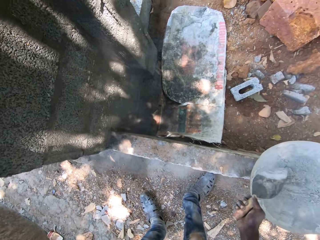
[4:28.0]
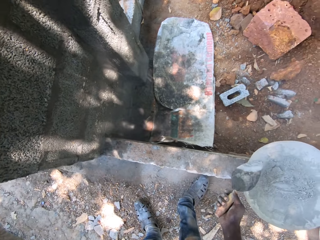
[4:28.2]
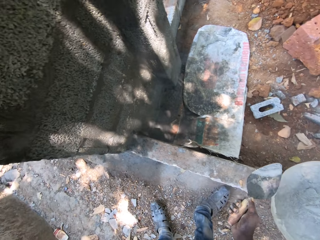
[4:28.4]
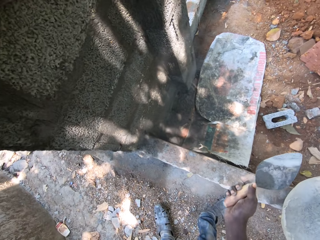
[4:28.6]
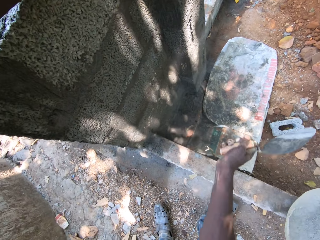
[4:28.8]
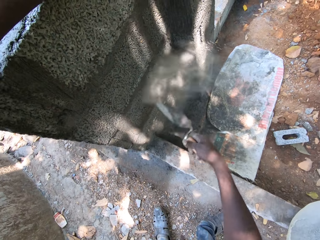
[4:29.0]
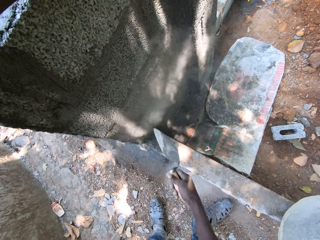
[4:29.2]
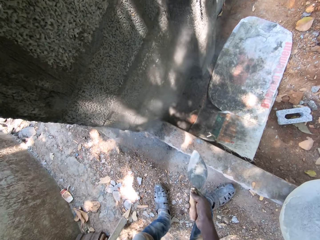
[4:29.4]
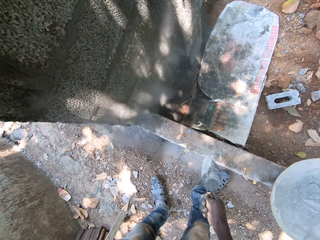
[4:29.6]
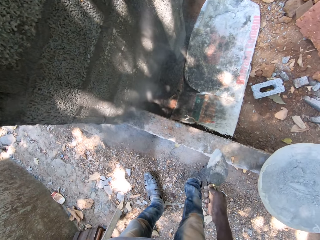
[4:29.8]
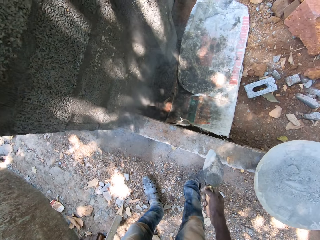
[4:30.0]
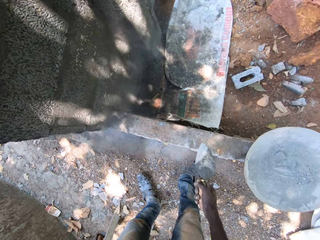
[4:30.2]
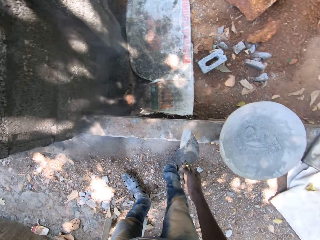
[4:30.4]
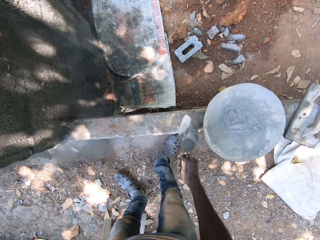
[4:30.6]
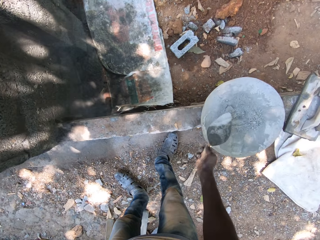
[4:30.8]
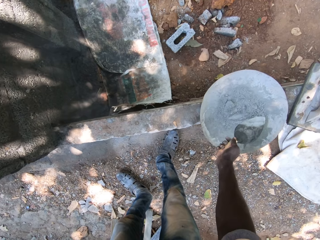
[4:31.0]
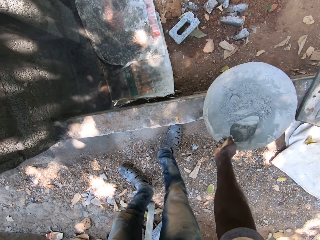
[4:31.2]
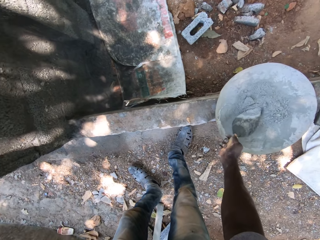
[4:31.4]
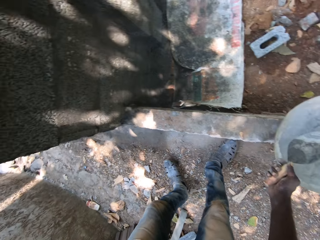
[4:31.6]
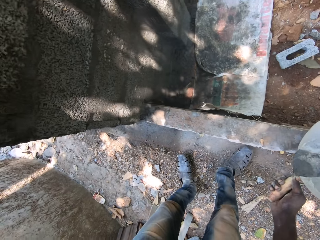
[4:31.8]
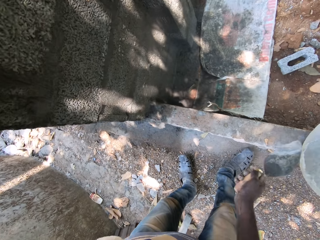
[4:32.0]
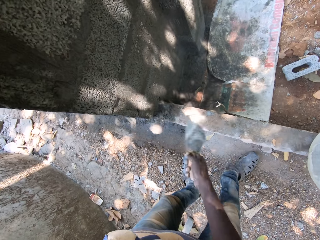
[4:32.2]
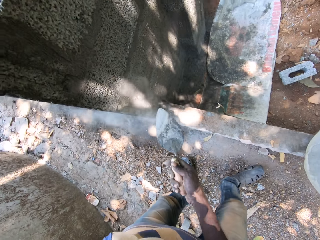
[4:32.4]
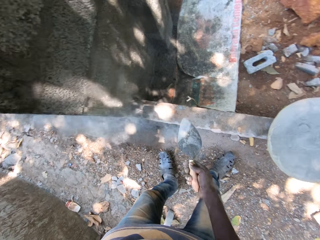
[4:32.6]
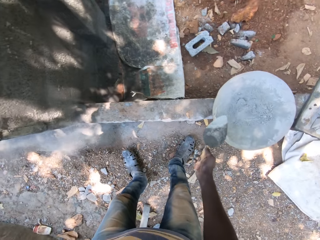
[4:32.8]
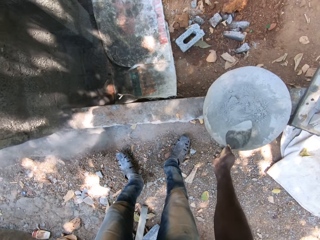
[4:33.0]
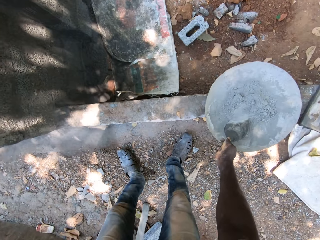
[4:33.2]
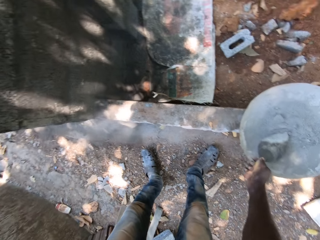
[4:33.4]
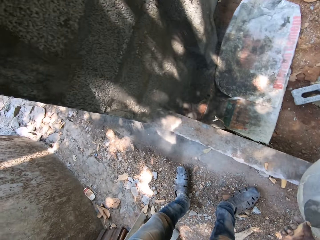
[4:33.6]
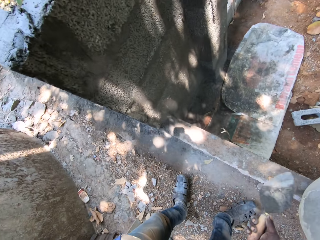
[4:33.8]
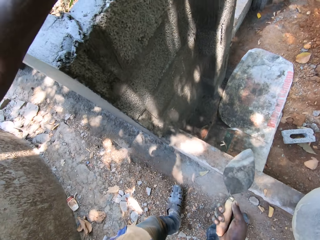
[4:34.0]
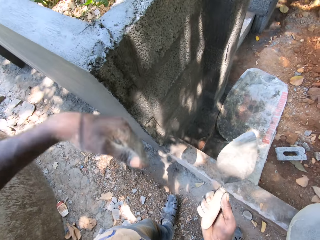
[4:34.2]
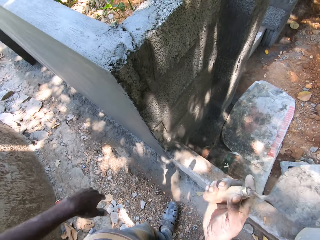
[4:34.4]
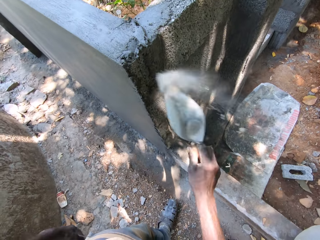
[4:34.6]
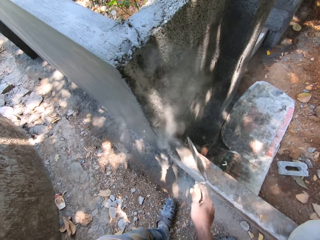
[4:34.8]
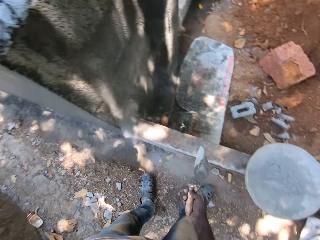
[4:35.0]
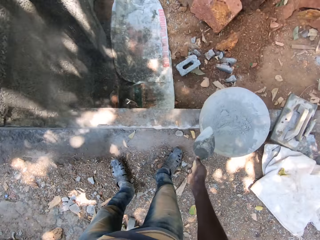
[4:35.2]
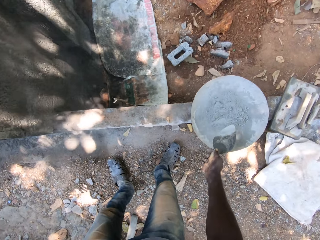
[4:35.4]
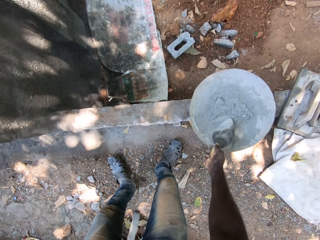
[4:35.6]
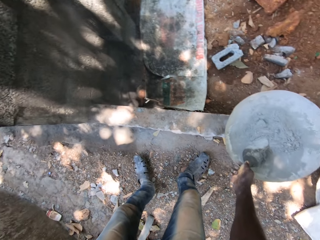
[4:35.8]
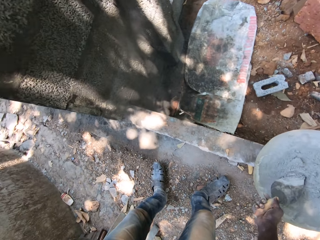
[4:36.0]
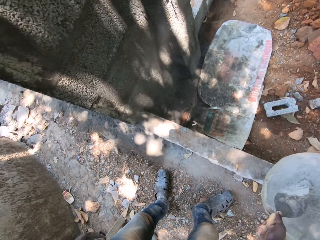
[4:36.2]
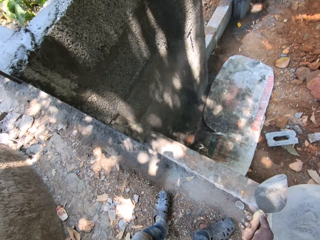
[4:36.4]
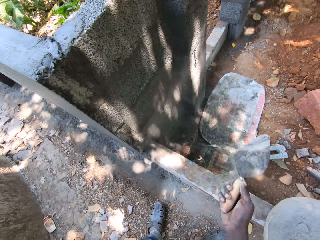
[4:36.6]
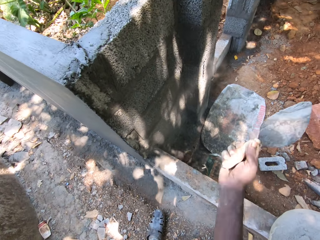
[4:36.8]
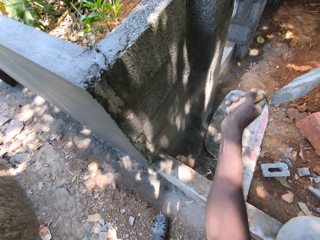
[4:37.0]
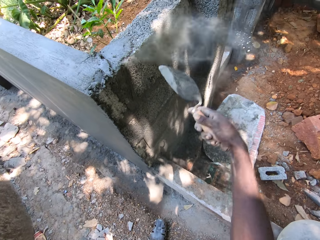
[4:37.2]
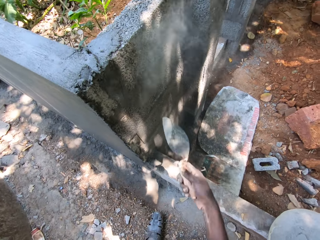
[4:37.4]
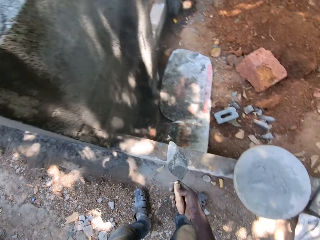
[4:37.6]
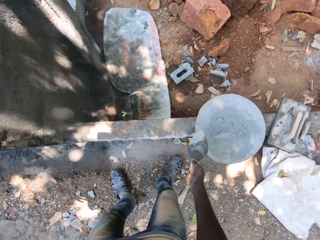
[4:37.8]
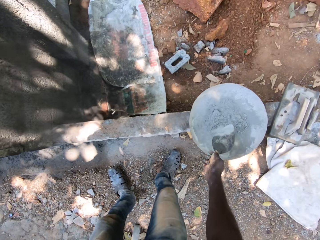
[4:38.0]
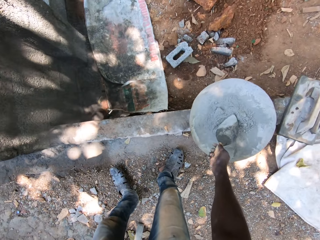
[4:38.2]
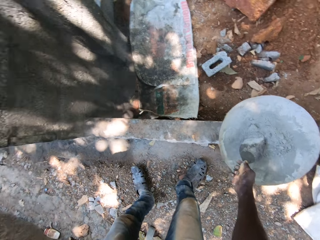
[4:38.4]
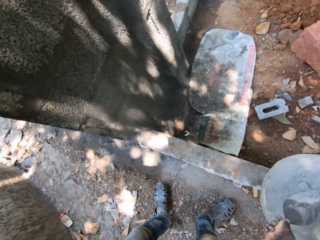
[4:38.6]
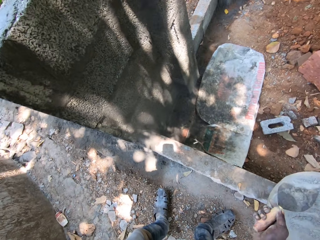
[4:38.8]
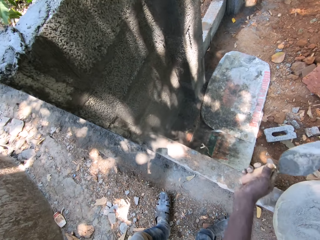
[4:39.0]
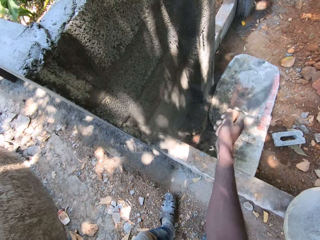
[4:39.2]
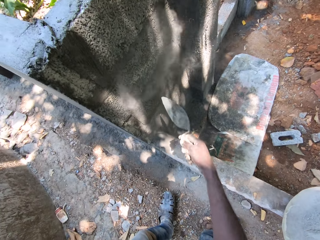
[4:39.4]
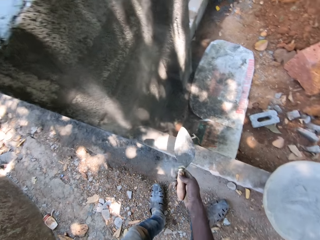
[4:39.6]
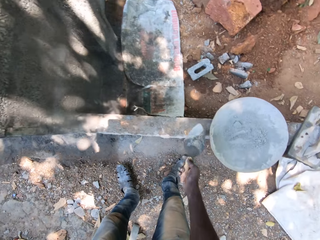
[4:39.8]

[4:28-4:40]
The camera wearer throws the dry cement on the trowel in his right hand on the wall. He scoops dry cement from a pan on the wall with the trowel in his right hand. He throws the dry cement on the trowel in his right hand on the wall. He scoops dry cement from the pan on the wall with the trowel in his right hand. He throws the dry cement on the trowel in his right hand on the wall. He scoops dry cement from the pan on the wall with the trowel in his right hand. He throws the dry cement on the trowel in his right hand on the wall. He scoops dry cement from the pan on the wall with the trowel in his right hand. He throws the dry cement on the trowel in his right hand on the wall.

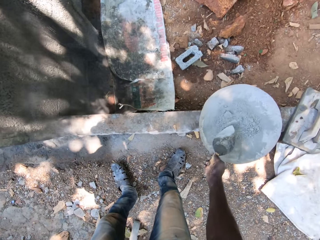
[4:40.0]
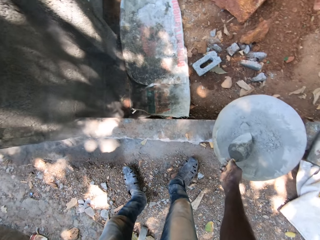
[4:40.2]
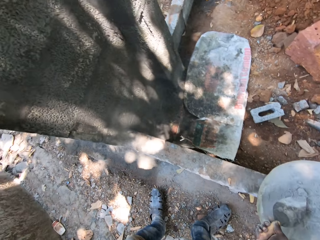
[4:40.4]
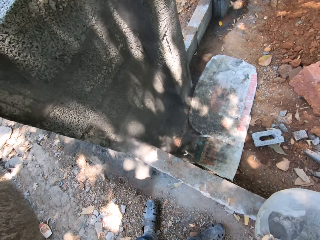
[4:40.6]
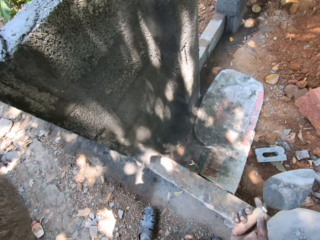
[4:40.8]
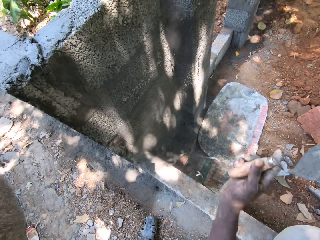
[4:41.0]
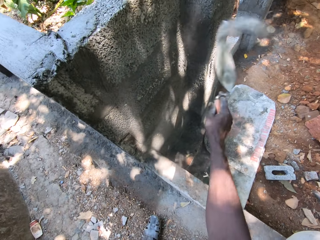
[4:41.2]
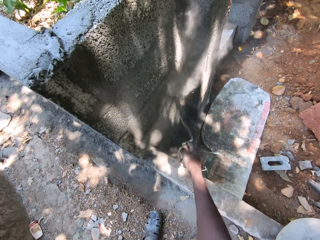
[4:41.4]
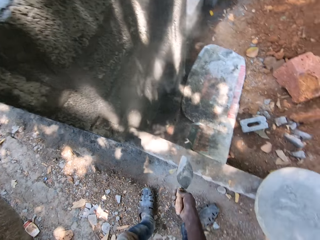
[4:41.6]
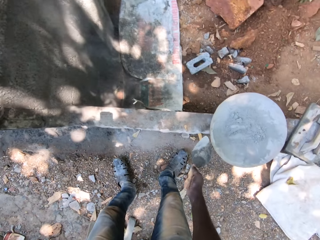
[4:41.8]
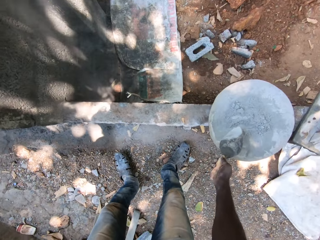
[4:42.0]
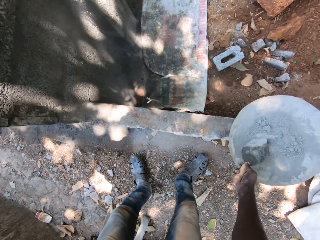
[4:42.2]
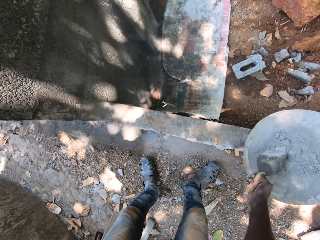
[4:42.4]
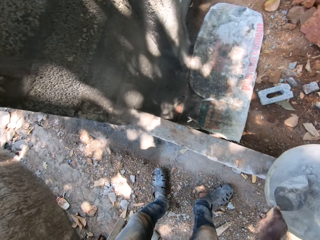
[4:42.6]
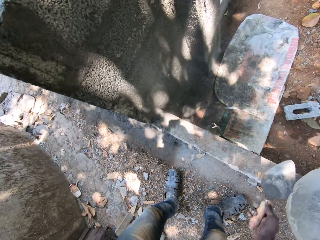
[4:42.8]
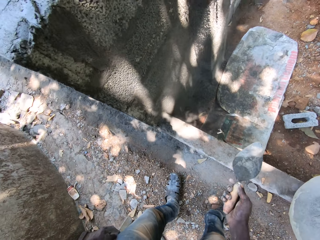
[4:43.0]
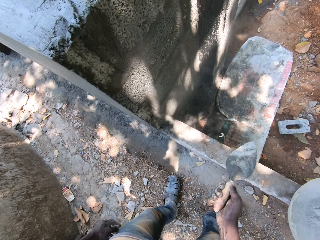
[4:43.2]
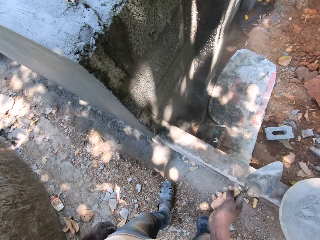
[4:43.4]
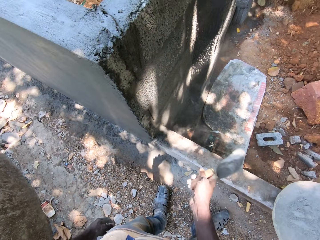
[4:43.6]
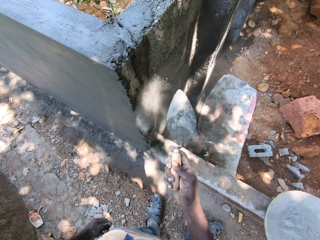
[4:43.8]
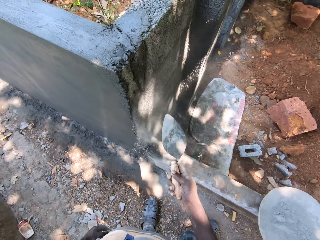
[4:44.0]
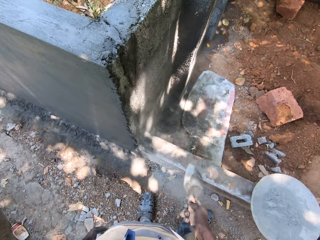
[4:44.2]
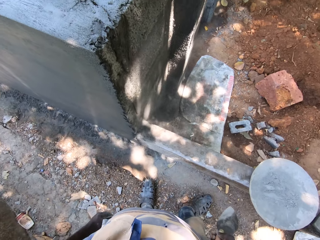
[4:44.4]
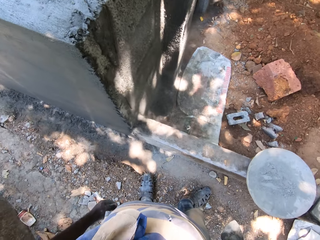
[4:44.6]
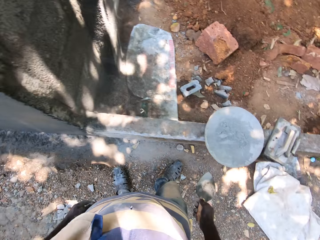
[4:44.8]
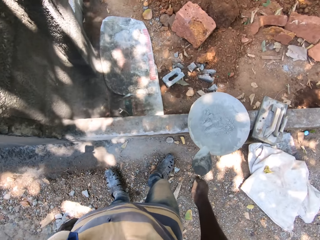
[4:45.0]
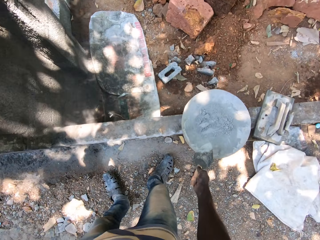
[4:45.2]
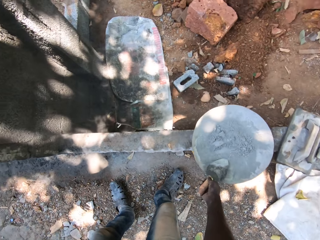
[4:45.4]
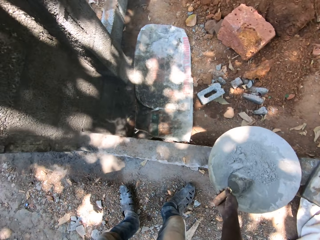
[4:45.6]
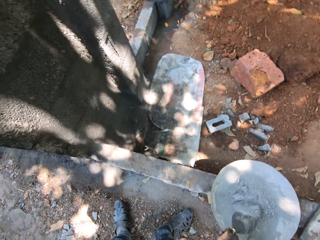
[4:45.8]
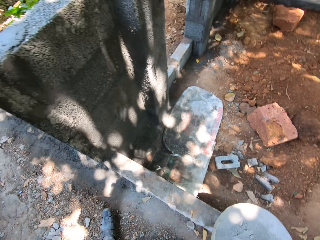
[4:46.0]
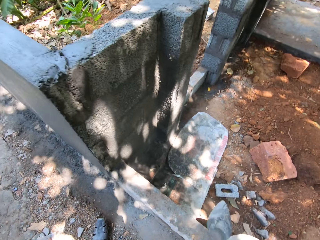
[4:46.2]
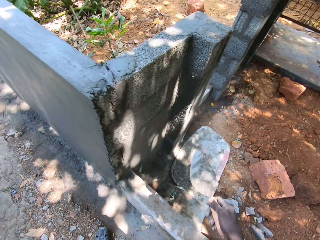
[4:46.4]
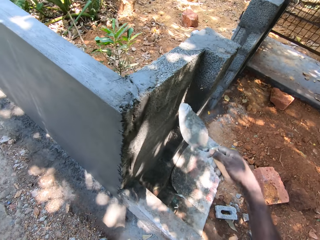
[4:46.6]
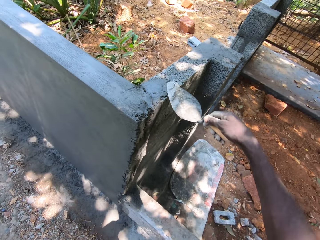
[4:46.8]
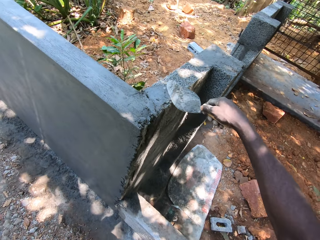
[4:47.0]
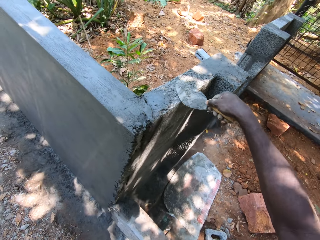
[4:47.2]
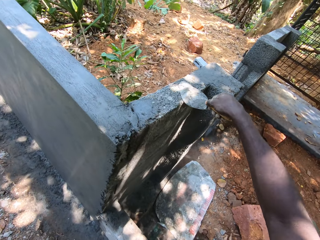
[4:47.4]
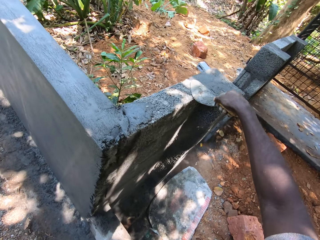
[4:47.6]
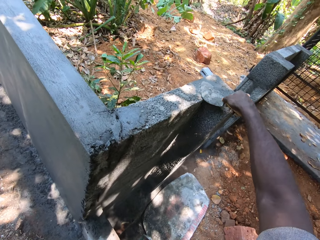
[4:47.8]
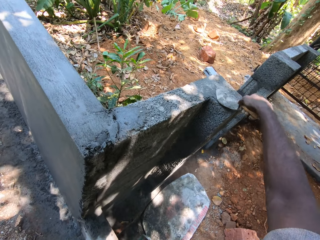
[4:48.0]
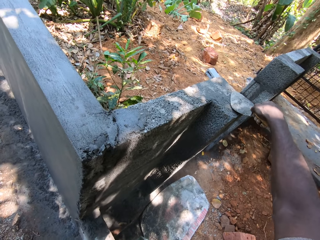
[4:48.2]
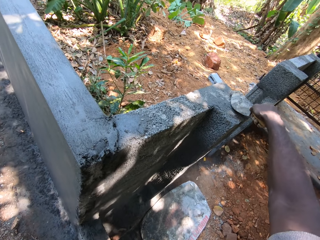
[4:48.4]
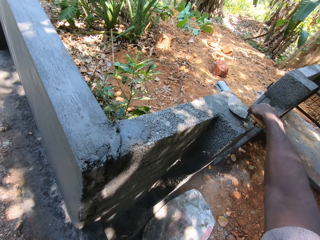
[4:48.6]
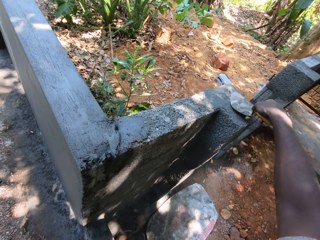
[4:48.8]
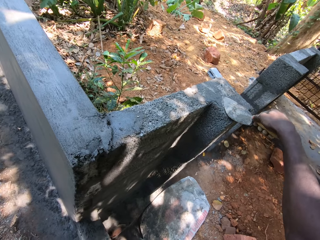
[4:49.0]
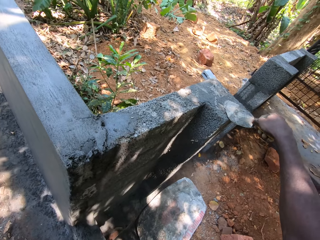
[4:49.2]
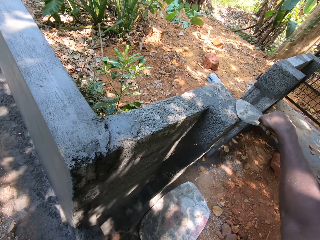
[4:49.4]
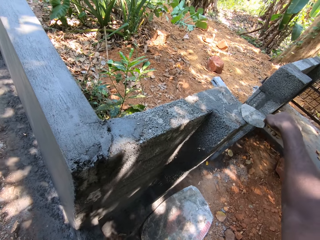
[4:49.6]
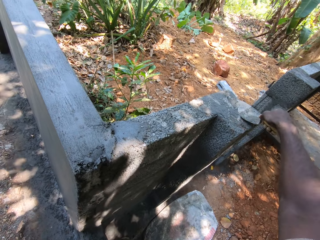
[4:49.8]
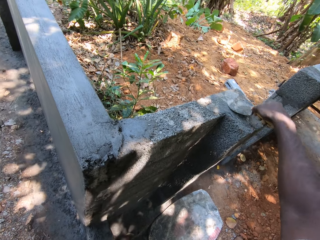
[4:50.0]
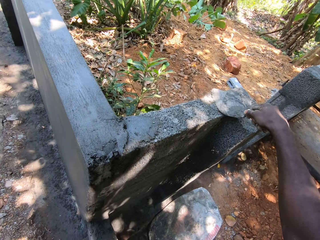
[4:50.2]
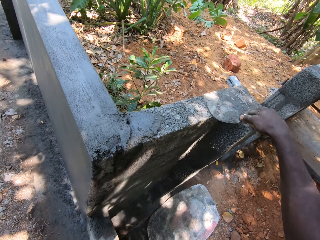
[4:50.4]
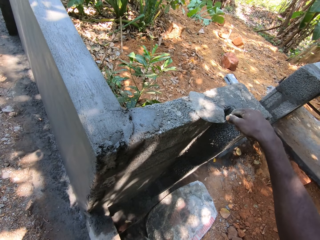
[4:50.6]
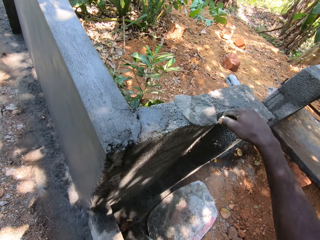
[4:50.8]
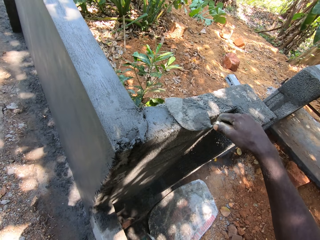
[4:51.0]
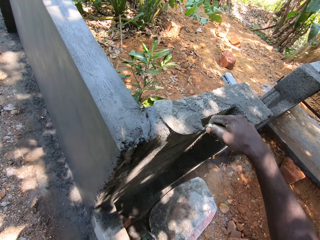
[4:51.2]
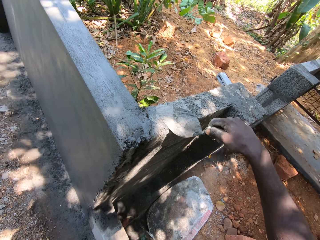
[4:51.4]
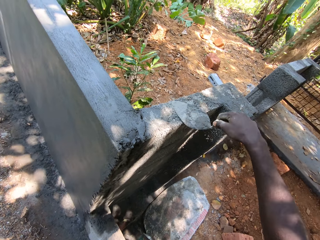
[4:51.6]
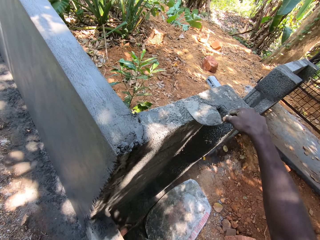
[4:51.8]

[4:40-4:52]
The camera wearer scoops dry cement from a pan on the wall with the trowel in his right hand. He throws the dry cement on the trowel in his right hand on the wall. He scoops dry cement from the pan on the wall with the trowel in his right hand. He throws the dry cement on the trowel in his right hand on the wall. He packs cement from the pan with the shovel in his right hand. He levels the wall with the shovel in his right hand.
